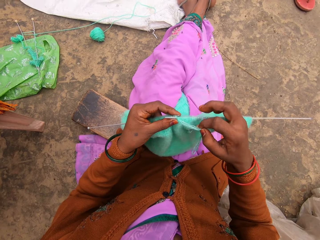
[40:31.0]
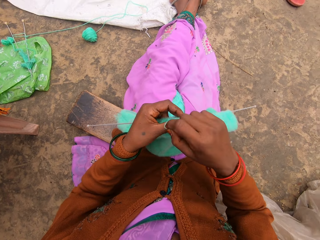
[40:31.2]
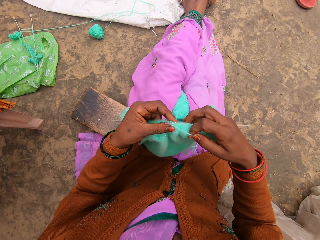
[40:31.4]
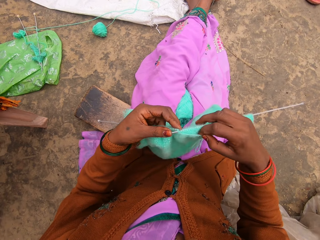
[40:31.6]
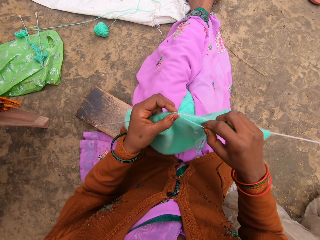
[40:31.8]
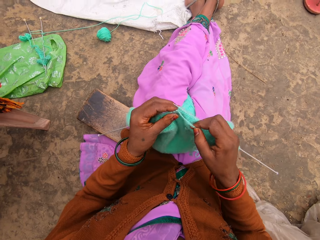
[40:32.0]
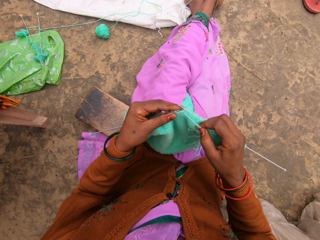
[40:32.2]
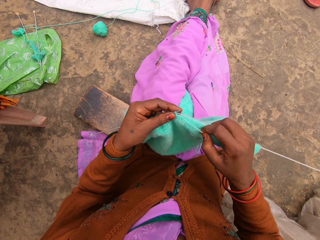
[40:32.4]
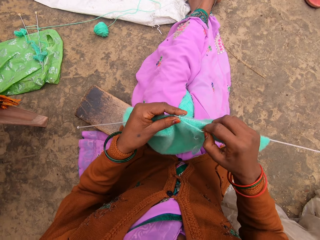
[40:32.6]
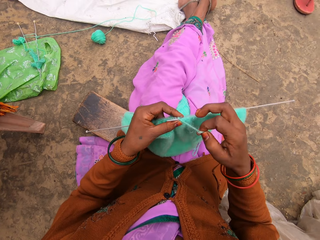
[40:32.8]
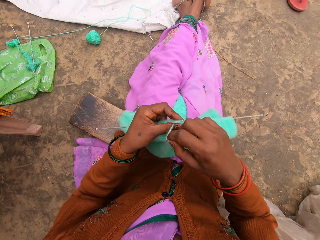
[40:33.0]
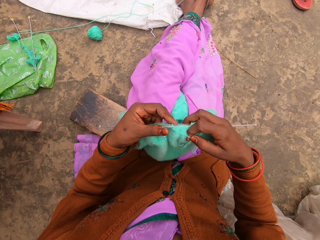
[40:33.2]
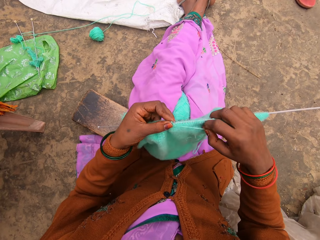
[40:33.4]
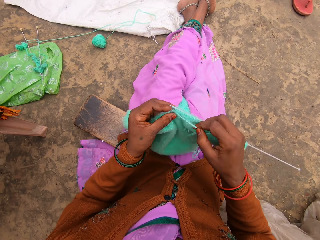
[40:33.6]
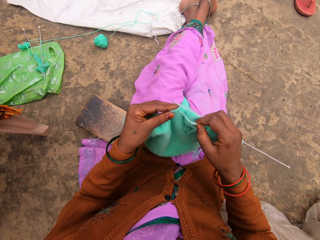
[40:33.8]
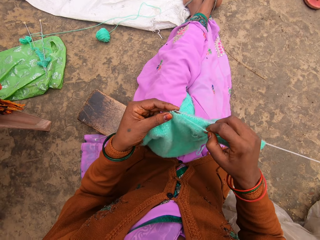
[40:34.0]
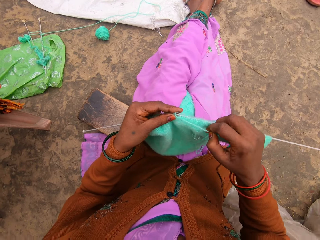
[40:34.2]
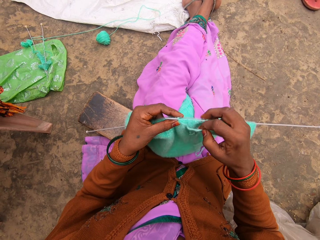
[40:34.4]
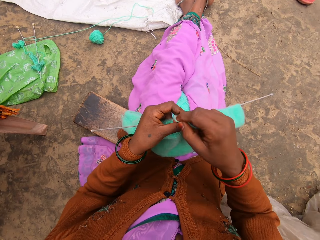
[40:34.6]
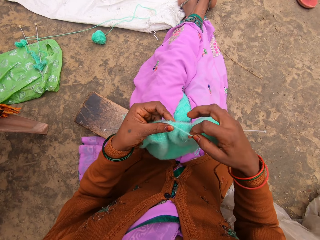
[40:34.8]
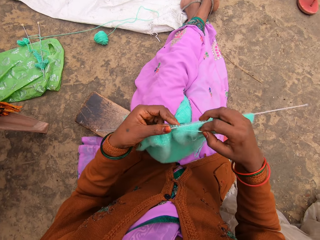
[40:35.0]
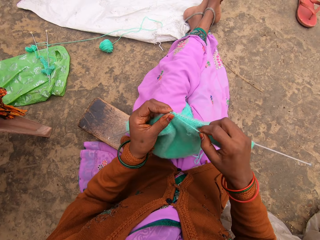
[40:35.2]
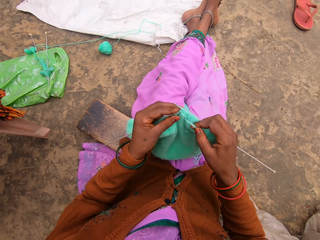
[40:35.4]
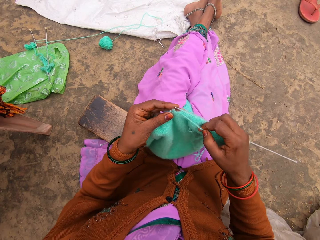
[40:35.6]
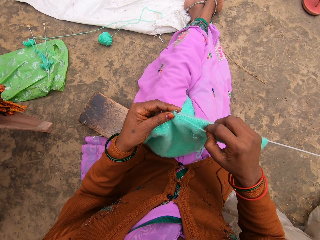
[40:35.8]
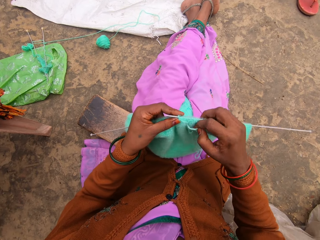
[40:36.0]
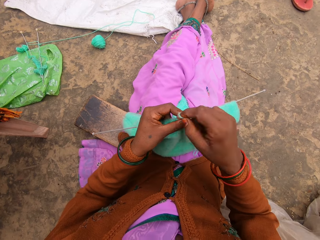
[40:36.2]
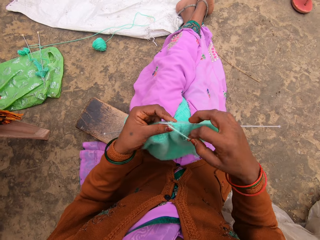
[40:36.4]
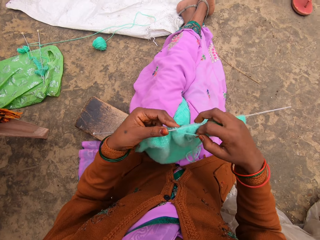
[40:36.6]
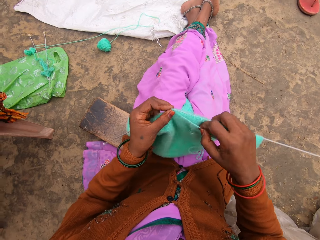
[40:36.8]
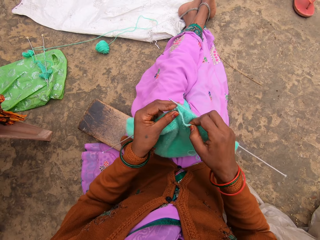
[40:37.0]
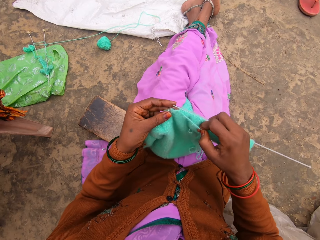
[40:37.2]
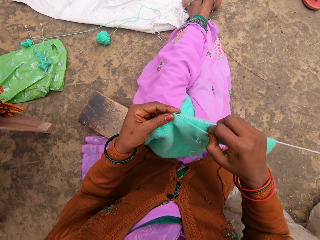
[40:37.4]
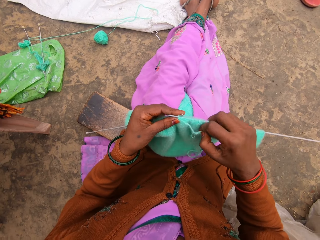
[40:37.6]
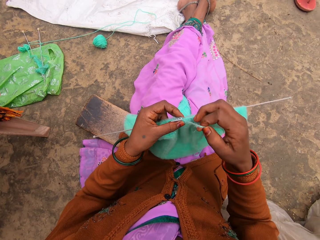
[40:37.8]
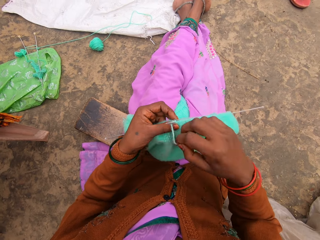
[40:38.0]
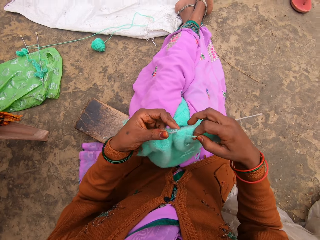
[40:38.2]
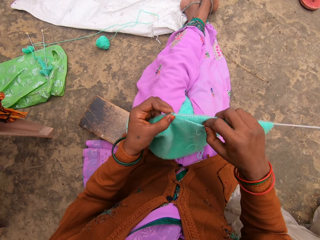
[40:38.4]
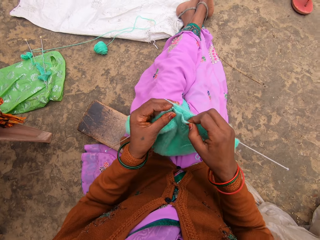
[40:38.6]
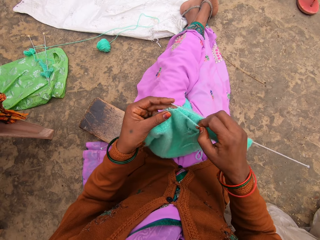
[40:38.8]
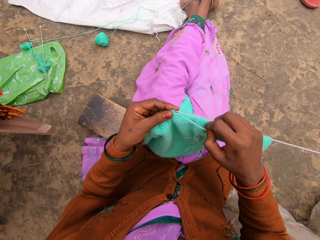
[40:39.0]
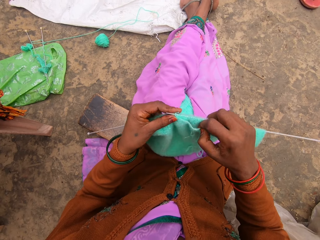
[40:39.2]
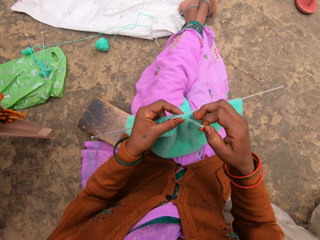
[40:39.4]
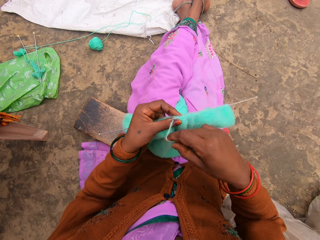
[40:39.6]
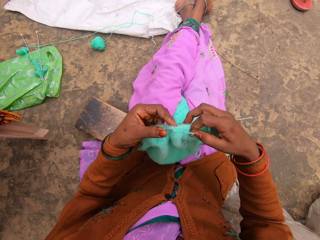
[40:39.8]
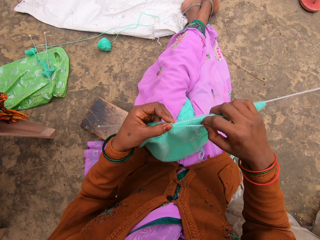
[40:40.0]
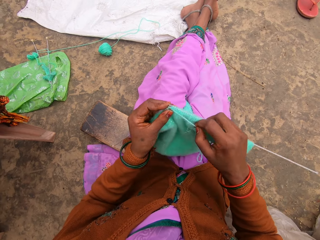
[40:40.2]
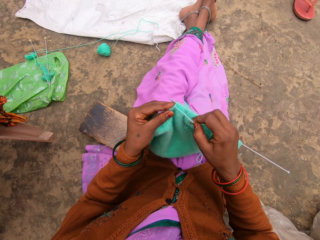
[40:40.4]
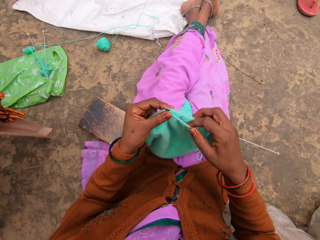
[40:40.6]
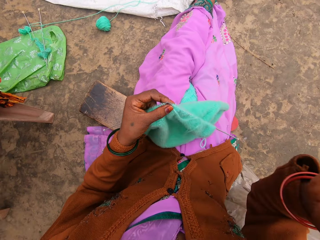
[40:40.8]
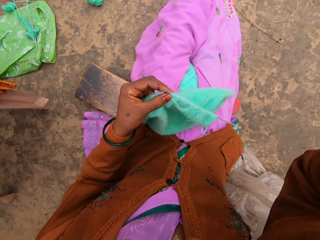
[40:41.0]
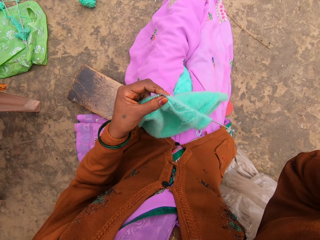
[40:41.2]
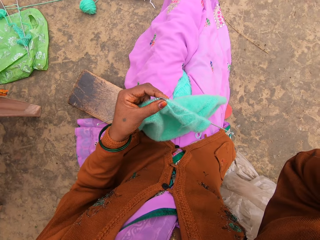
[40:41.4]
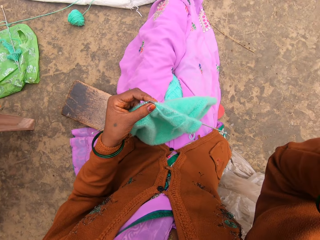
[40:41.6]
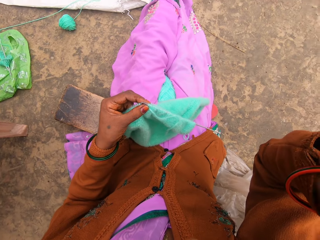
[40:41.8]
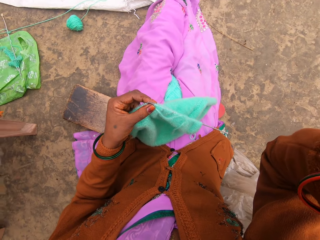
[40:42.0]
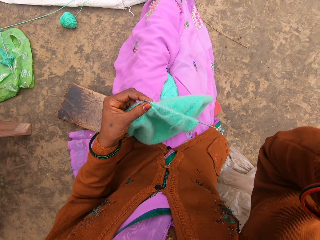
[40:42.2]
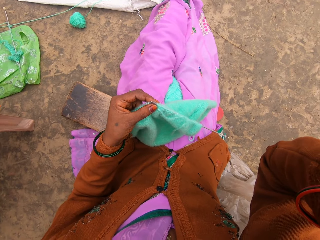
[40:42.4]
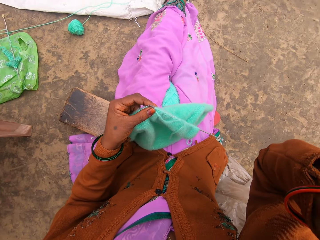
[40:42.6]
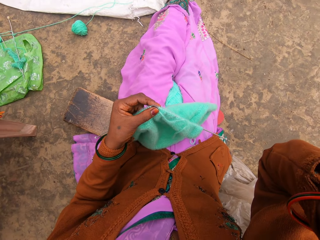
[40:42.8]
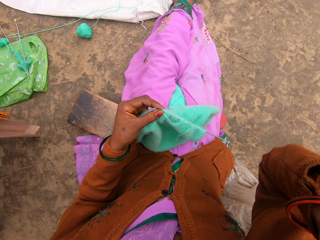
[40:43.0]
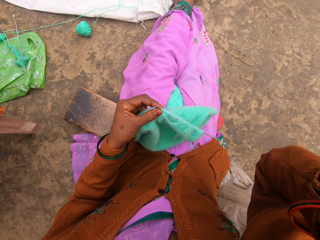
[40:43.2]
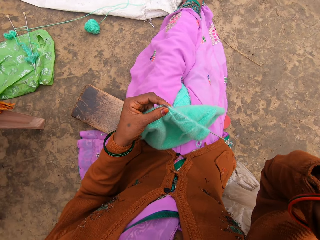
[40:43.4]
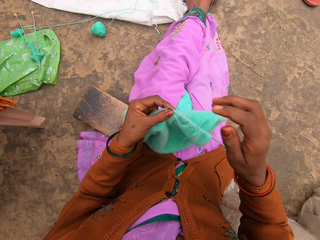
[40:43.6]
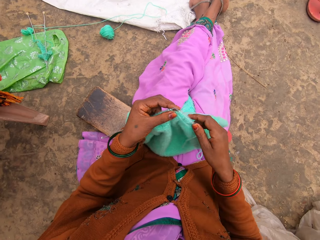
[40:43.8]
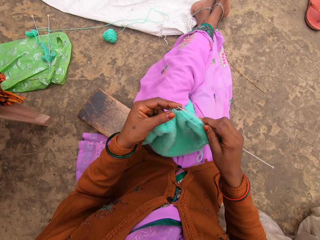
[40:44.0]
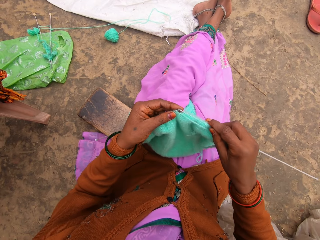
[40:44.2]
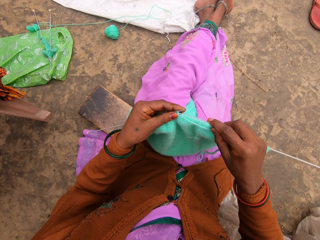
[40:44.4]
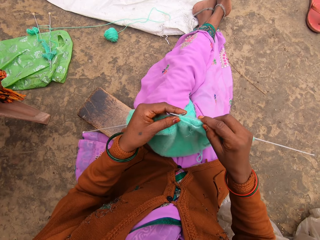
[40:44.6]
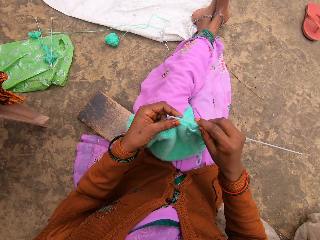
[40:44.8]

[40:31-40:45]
The camera wearer adjusts the camera.

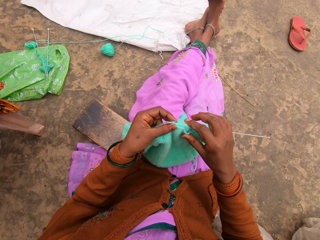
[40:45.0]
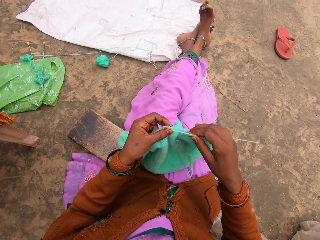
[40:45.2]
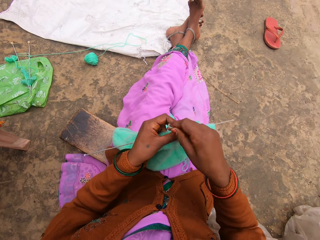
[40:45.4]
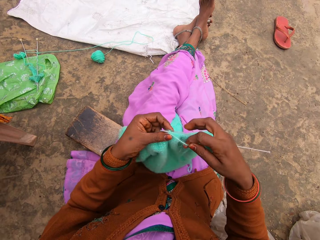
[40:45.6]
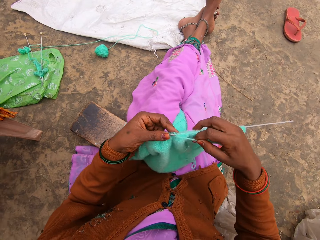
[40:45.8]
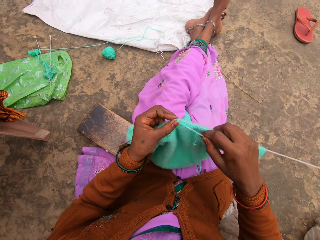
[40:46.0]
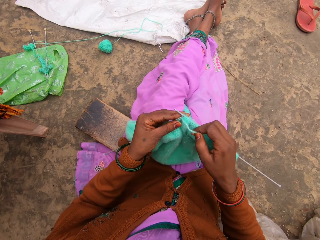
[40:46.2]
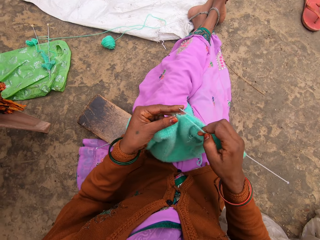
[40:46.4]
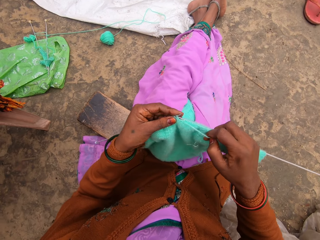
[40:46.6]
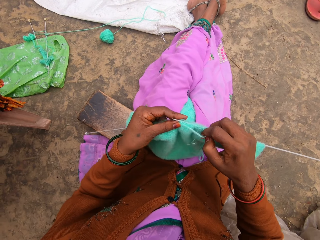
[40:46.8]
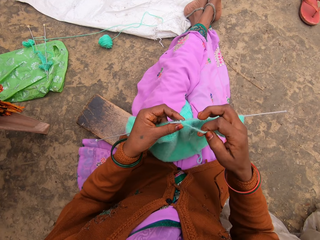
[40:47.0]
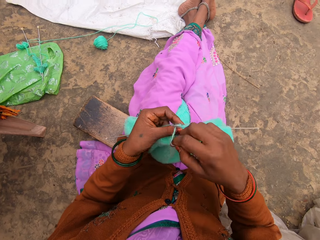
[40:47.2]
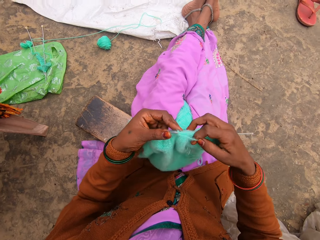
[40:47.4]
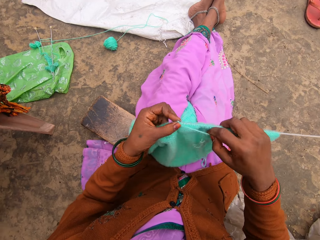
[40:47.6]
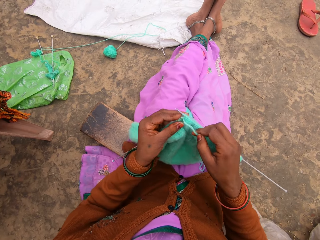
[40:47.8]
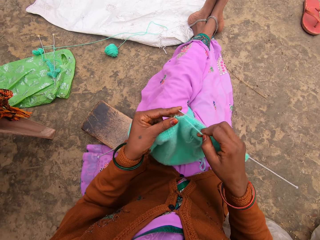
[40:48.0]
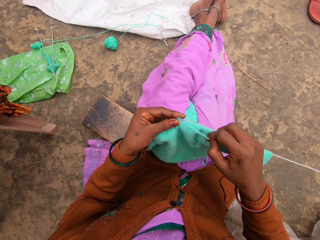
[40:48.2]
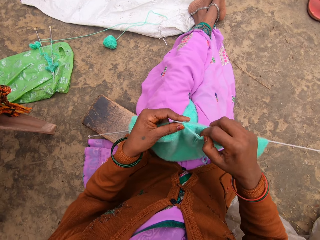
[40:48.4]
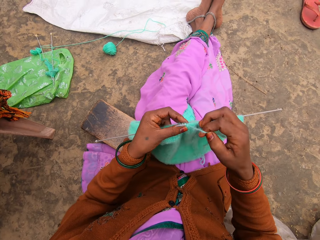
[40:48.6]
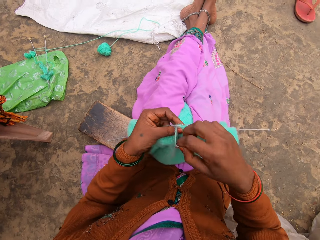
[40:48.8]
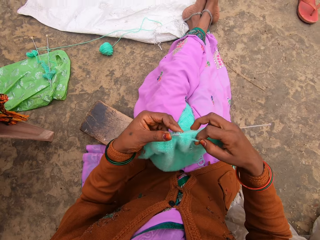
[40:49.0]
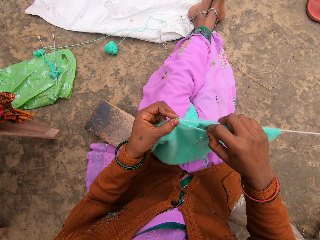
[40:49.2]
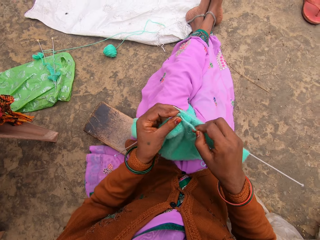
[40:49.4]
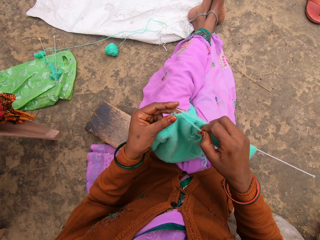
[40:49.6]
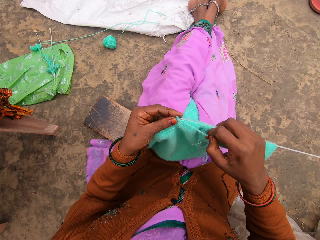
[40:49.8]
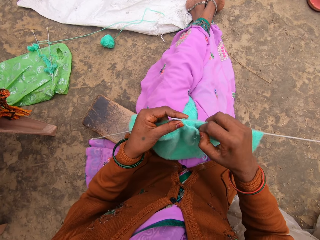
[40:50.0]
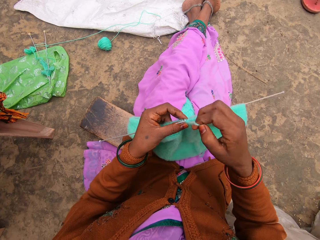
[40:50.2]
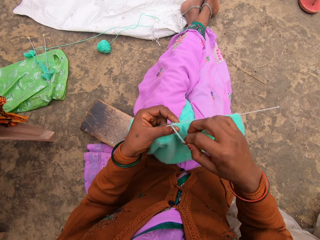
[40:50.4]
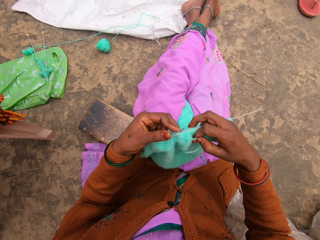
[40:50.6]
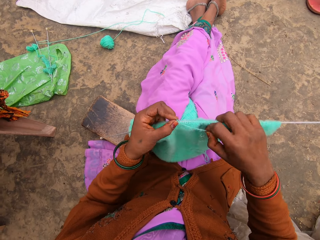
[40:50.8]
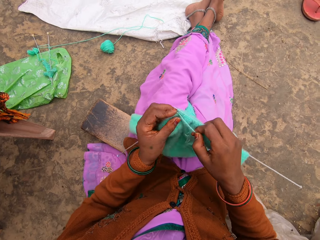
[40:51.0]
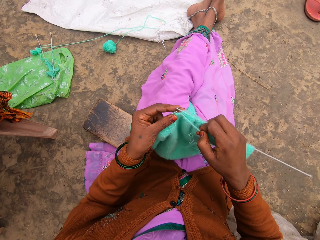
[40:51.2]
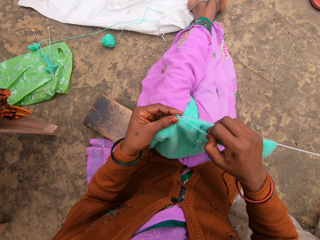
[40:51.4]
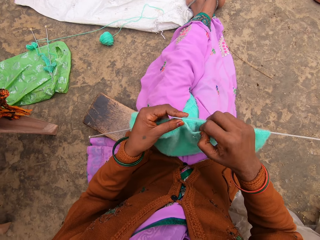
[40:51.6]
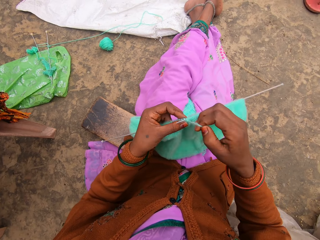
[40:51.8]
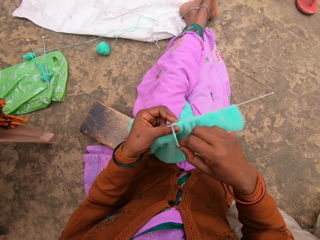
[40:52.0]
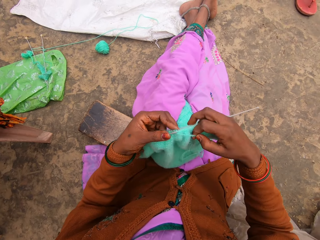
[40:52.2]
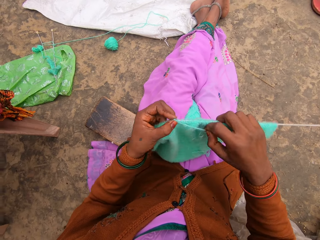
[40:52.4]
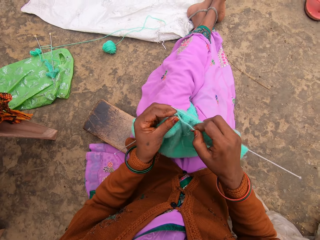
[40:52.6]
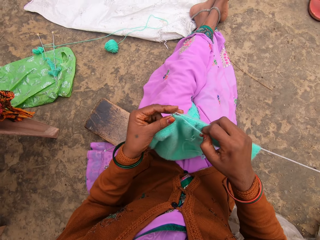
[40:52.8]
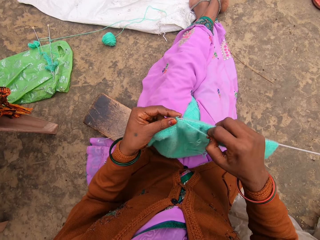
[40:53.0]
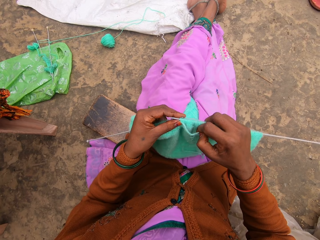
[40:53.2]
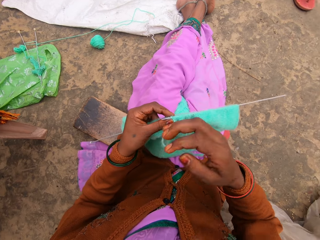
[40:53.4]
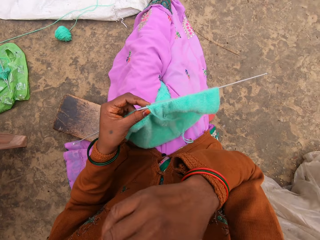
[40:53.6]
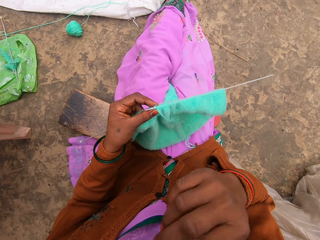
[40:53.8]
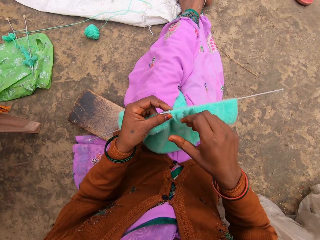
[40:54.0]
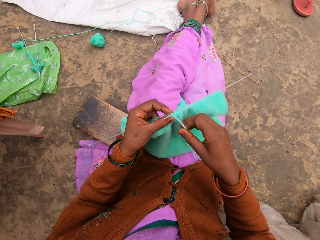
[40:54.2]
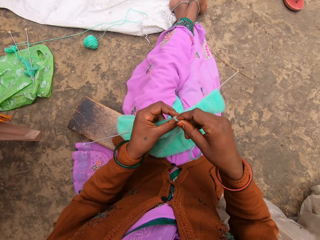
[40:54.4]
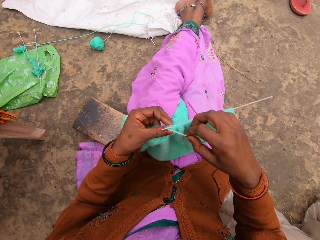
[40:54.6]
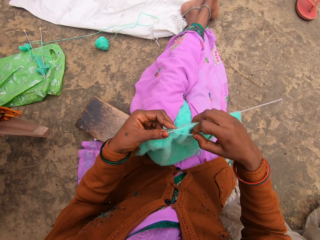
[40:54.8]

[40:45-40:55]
The camera wearer knits. They wipe their mouth.
